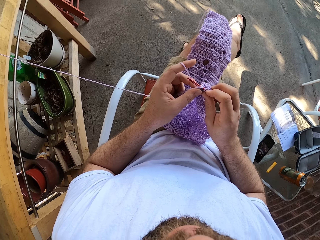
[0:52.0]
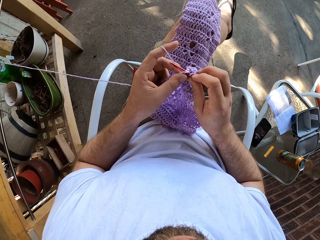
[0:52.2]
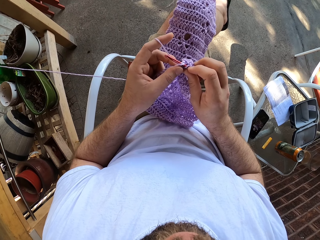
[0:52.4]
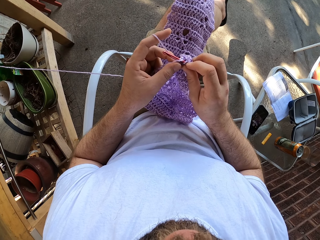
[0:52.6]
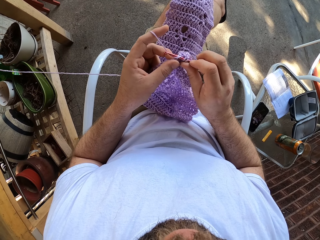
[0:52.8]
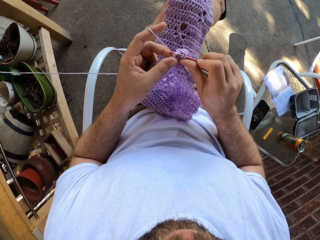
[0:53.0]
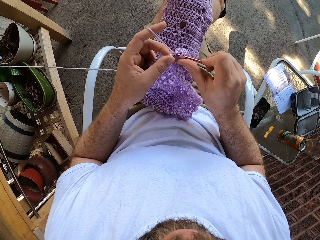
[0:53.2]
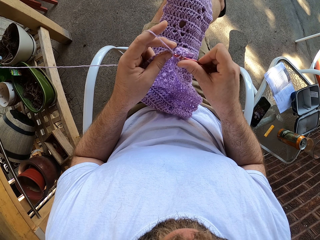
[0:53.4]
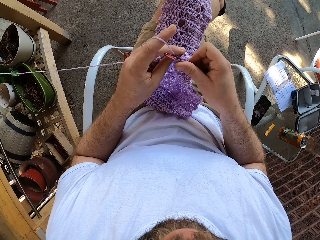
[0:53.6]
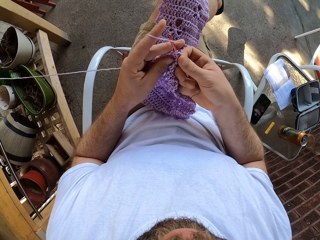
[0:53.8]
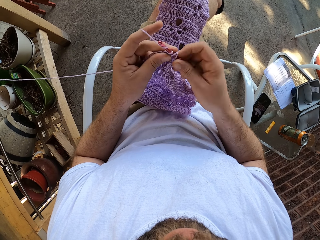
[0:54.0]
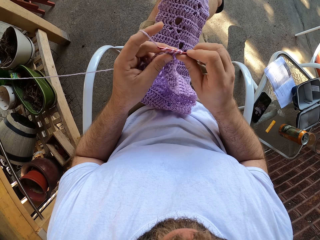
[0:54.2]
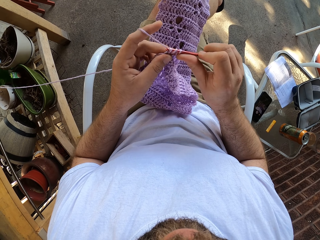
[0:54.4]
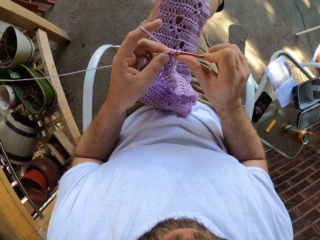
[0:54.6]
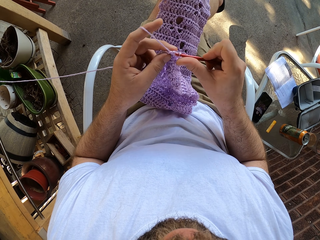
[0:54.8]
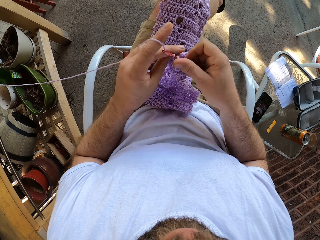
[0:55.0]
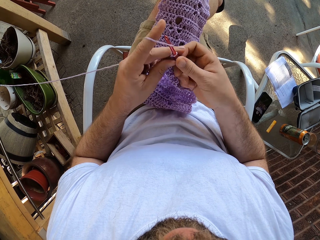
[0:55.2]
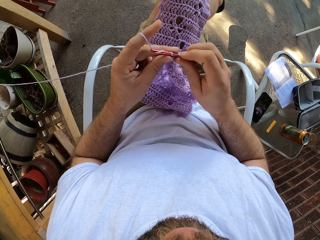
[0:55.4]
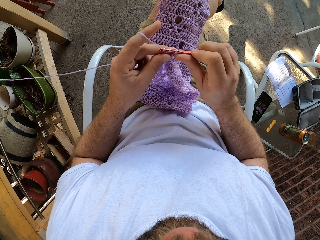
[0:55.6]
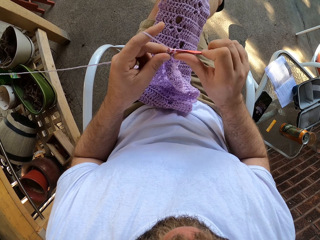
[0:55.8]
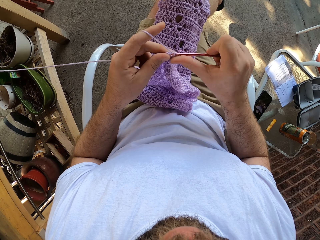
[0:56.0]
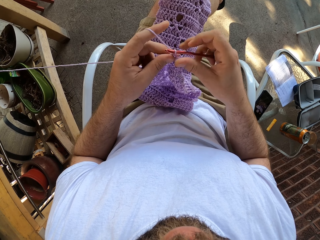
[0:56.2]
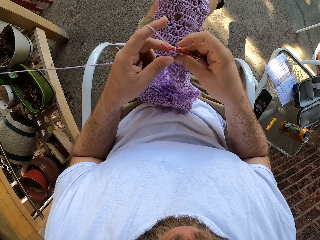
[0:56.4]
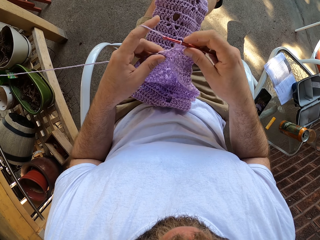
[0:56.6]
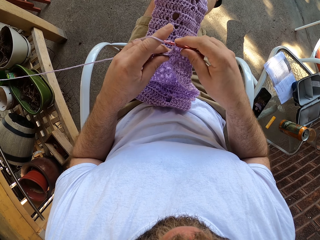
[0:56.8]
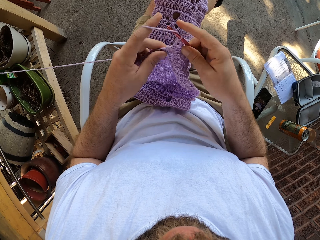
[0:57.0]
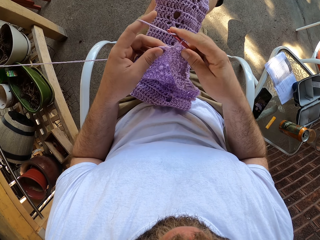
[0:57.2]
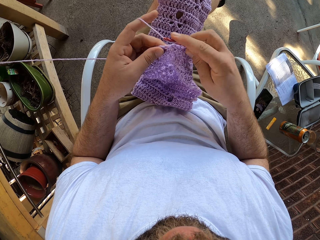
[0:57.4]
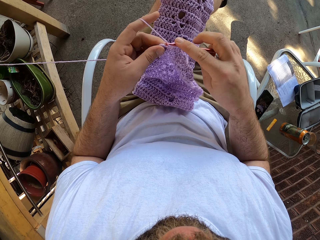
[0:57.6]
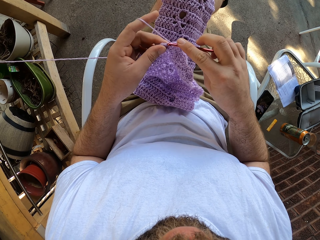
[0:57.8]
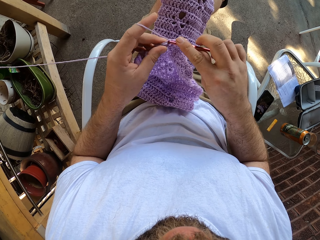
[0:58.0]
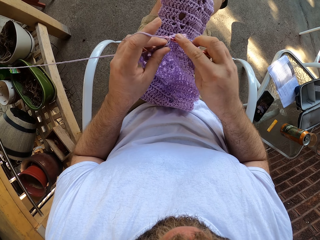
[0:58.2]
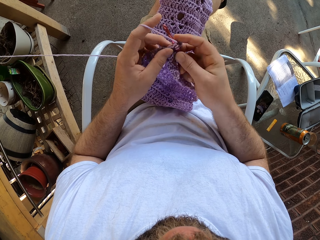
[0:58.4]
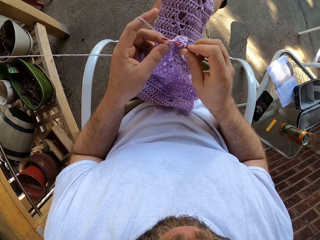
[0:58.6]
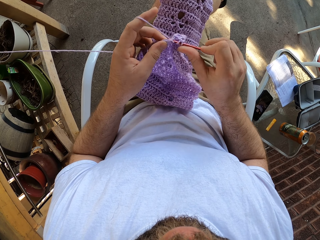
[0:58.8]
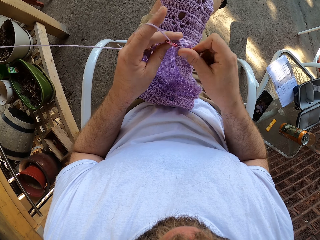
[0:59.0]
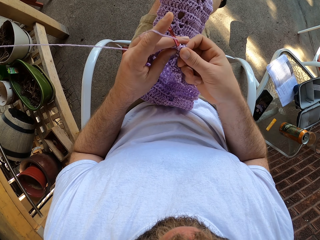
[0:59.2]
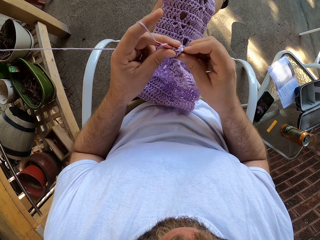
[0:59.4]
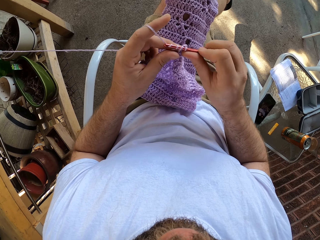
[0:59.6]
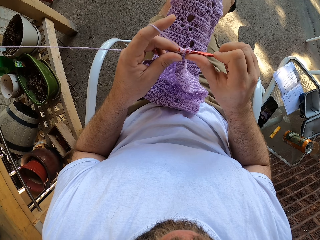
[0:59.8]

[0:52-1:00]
The camera wearer crochets the cloth.

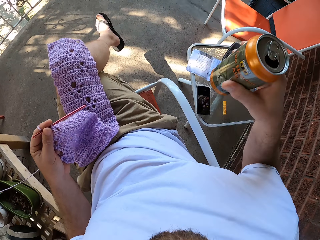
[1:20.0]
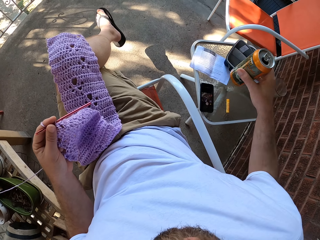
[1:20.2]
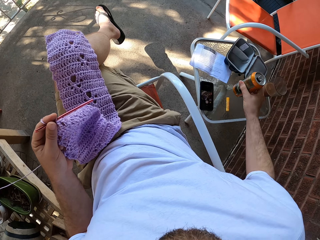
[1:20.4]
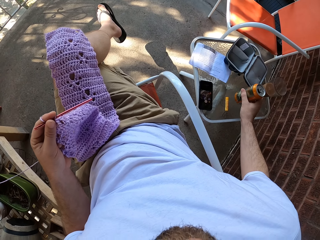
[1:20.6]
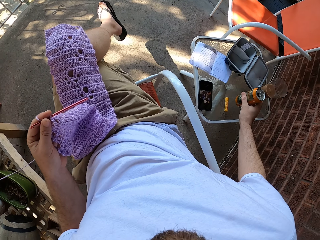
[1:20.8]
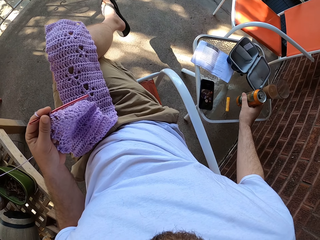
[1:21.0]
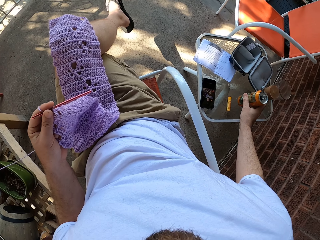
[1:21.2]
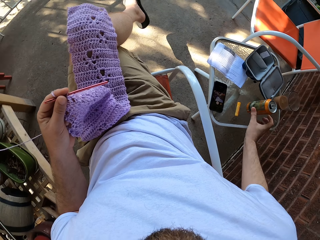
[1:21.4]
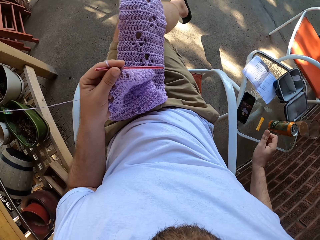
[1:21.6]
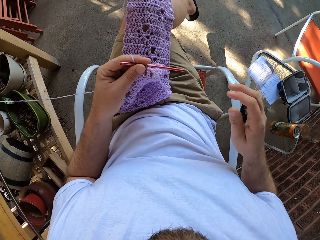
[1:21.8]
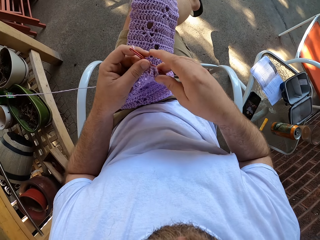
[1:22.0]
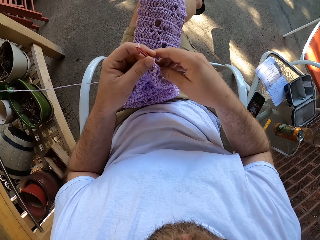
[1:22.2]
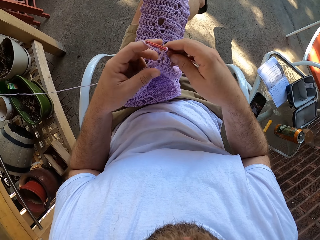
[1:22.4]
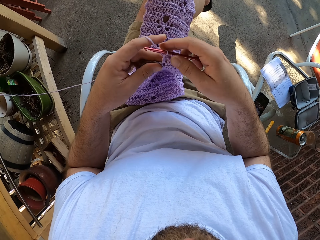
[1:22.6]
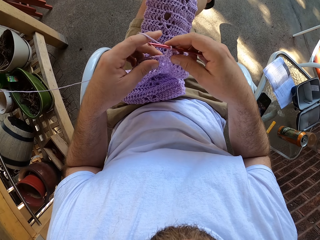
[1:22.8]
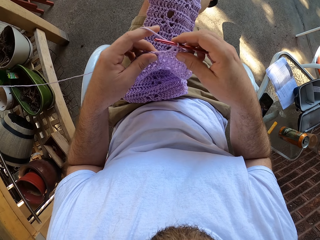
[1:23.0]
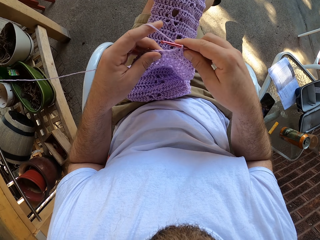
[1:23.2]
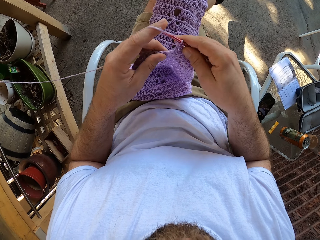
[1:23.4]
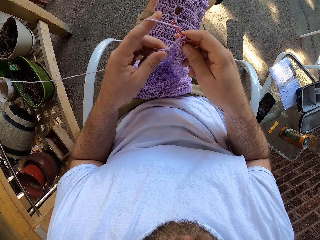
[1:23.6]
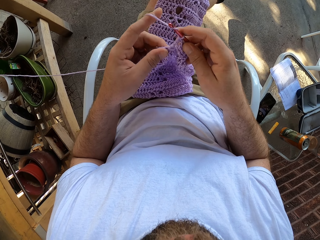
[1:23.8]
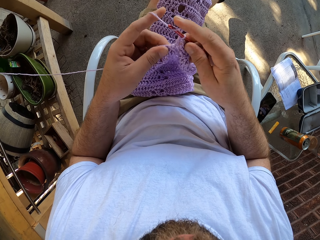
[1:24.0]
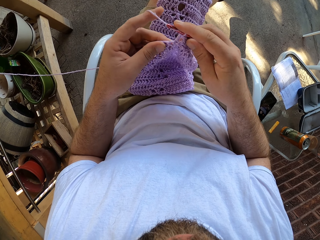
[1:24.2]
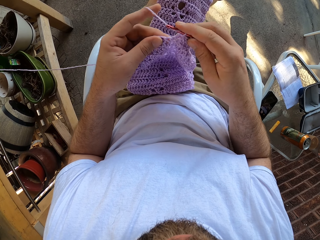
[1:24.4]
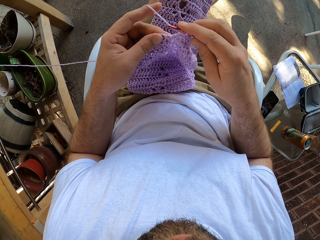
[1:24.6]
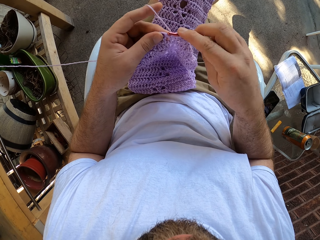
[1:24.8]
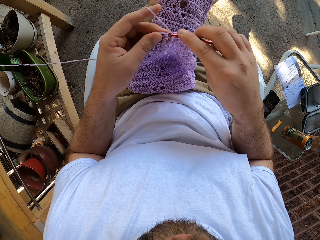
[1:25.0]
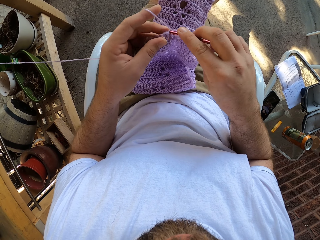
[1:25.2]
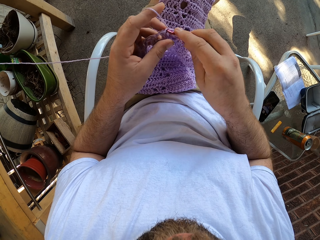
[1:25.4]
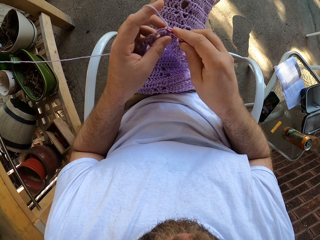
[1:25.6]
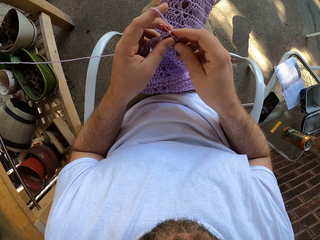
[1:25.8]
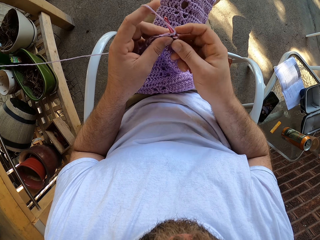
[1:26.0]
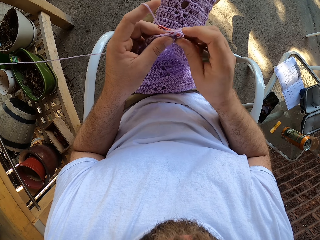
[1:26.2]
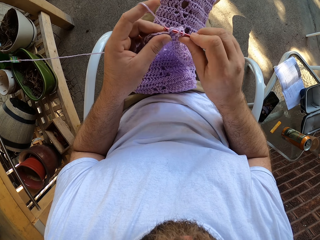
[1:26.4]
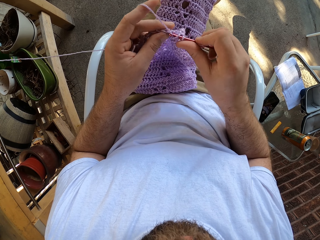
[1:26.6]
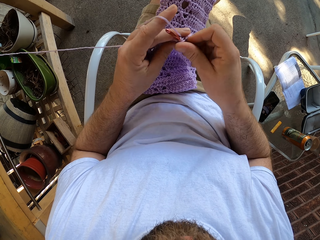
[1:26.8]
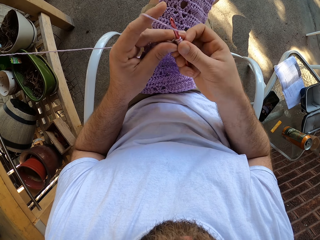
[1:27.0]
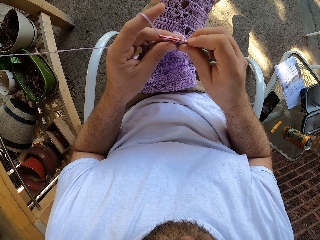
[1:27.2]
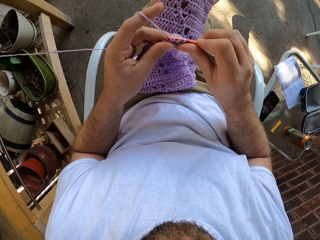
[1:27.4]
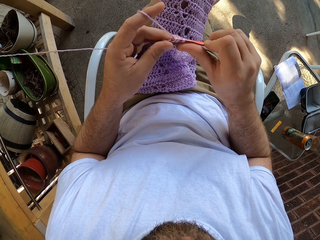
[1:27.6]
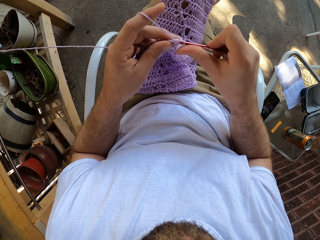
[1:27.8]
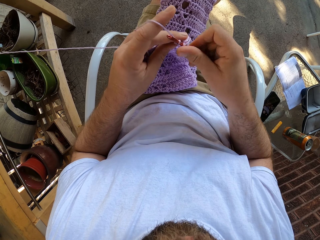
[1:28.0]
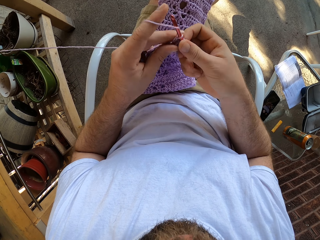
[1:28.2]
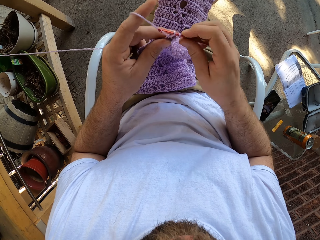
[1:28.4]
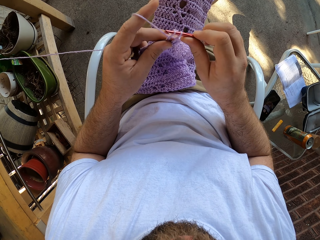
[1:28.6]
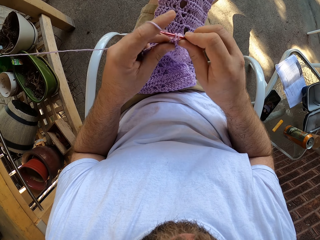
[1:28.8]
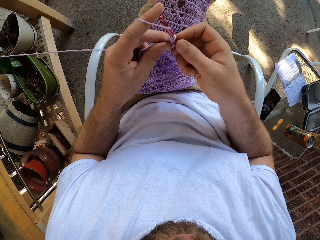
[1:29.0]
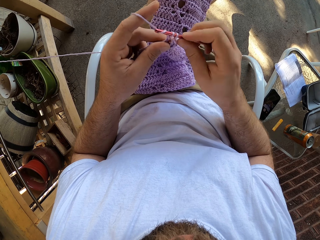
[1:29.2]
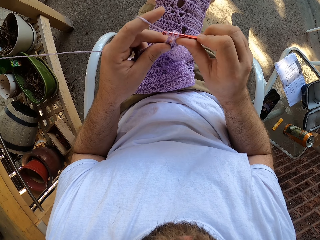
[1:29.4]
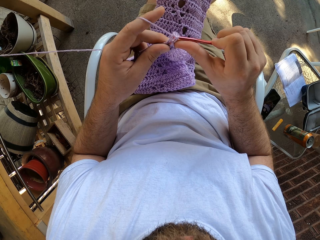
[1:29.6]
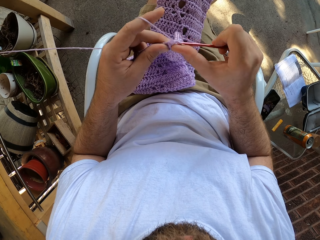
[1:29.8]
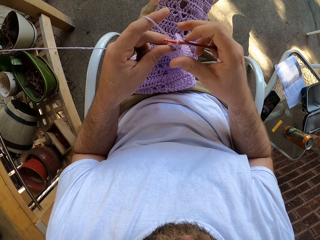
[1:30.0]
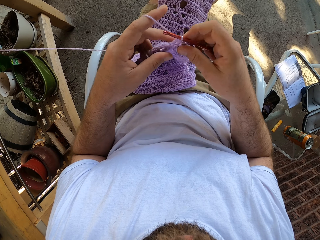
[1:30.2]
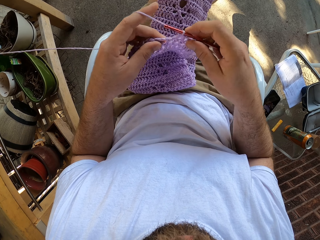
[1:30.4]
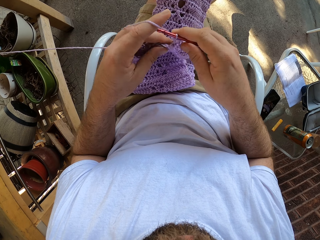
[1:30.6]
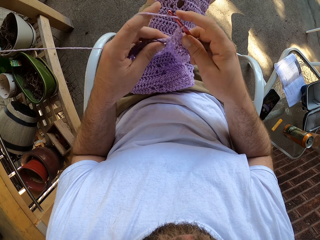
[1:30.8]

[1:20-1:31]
The camera wearer drops the can on the side table with his right hand. He continues knitting the cloth with both hands.

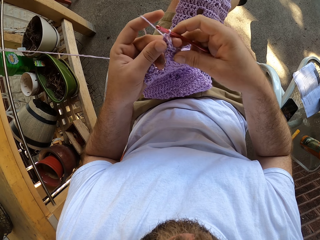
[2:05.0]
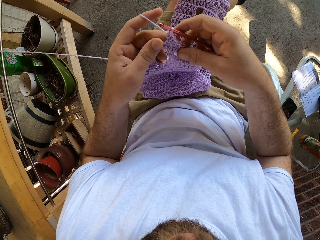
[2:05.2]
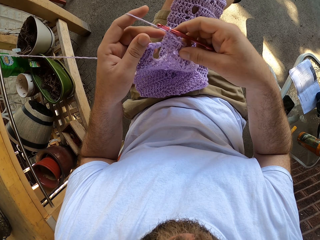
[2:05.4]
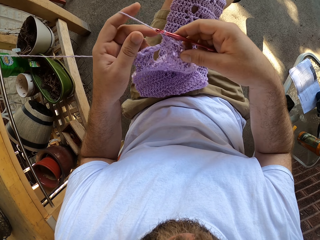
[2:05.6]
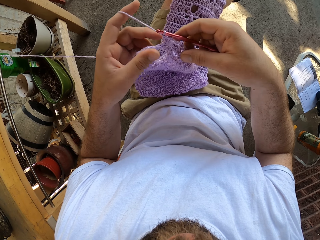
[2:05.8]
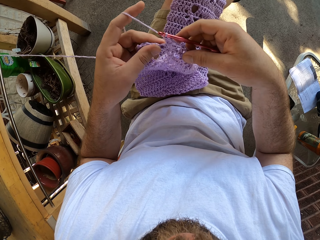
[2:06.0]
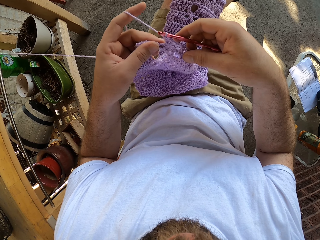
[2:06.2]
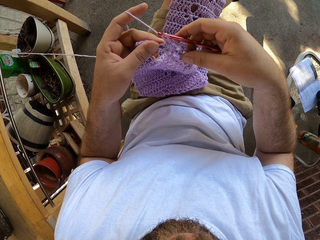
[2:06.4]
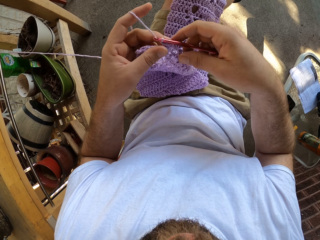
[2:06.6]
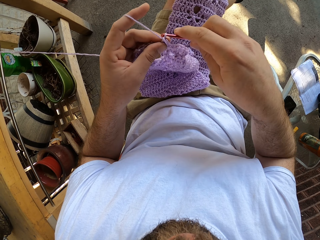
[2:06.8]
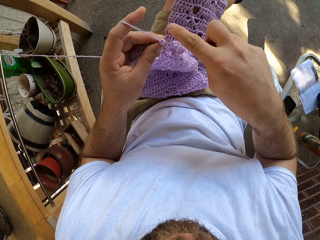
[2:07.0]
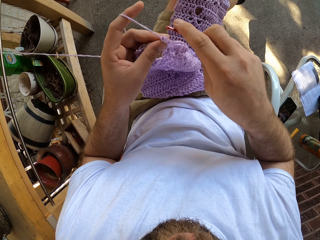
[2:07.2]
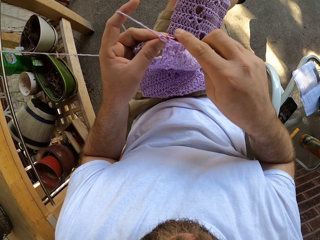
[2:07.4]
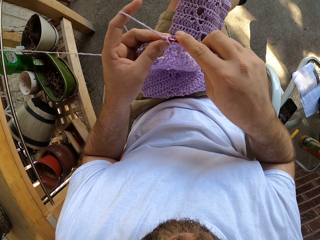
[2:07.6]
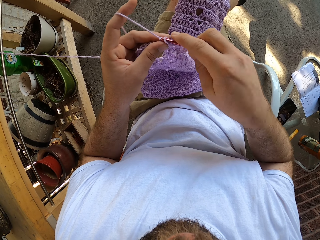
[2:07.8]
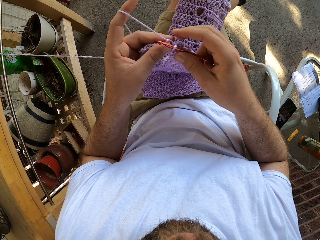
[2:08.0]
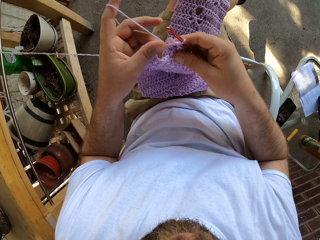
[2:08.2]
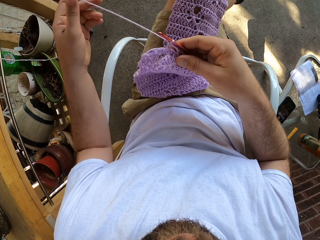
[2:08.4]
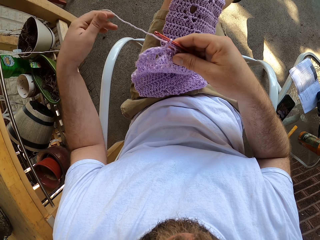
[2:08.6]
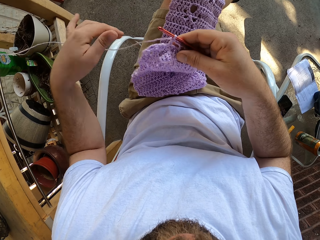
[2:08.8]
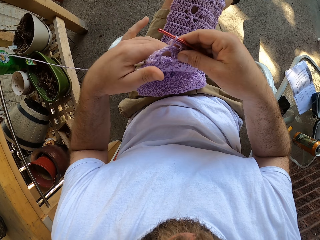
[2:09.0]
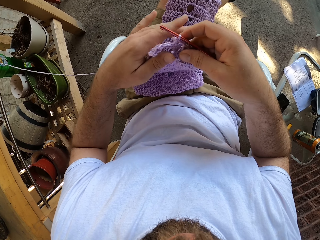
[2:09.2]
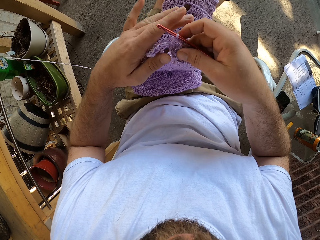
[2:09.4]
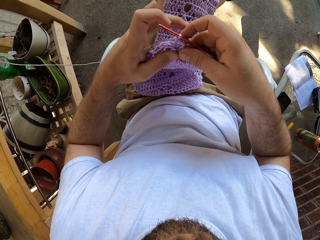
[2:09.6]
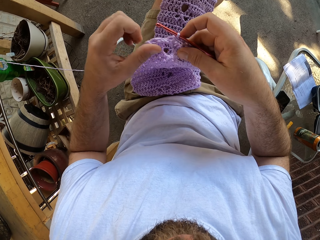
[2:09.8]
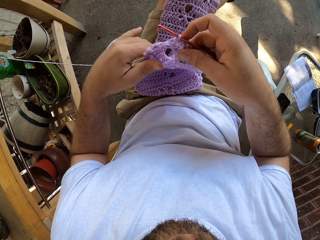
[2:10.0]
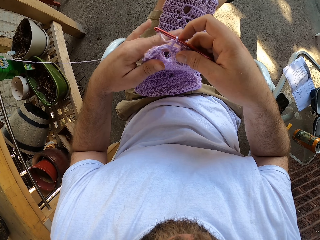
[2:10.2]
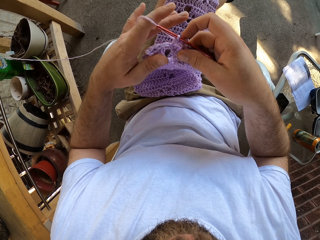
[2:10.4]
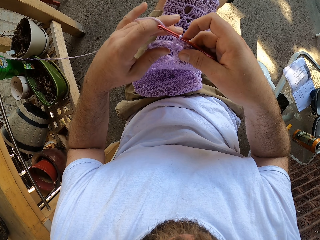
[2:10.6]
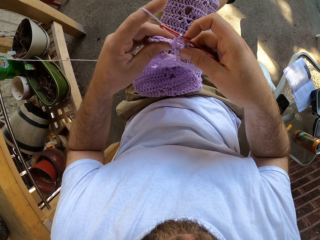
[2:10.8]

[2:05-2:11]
The camera wearer stretches the cloth and stretches the string.
